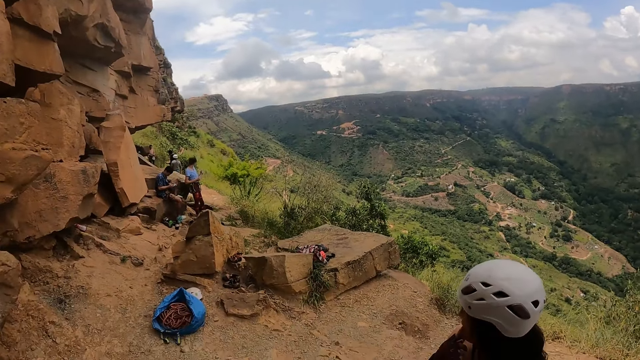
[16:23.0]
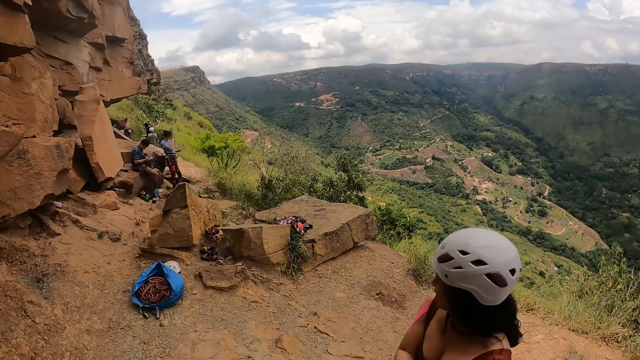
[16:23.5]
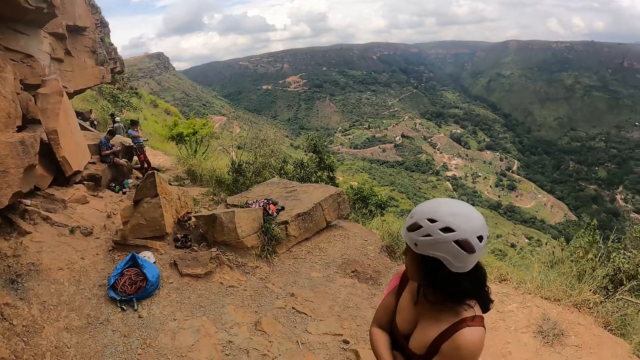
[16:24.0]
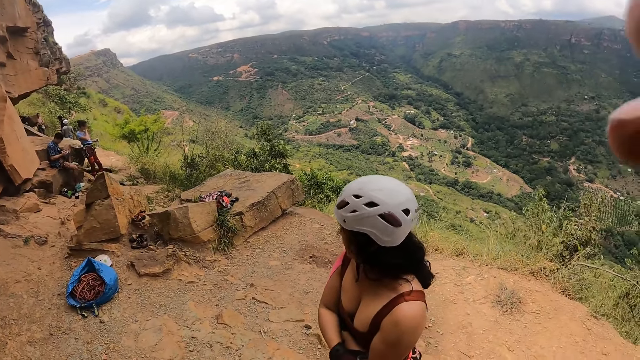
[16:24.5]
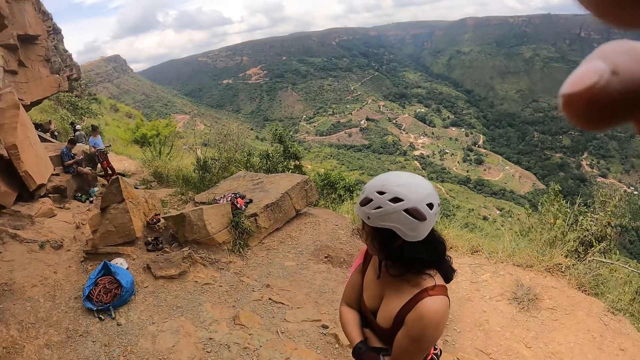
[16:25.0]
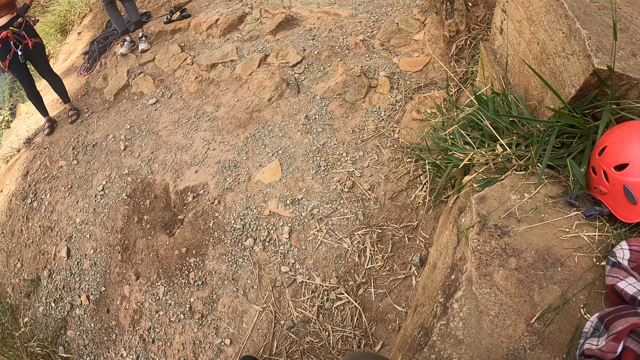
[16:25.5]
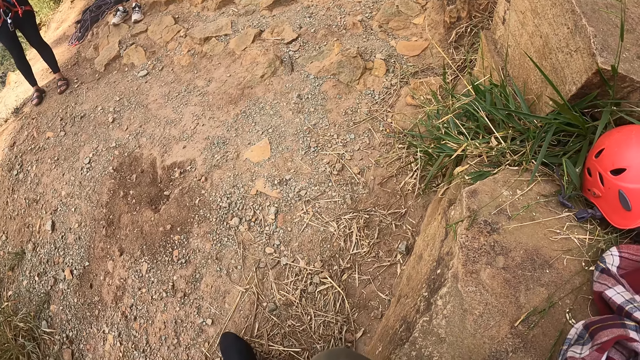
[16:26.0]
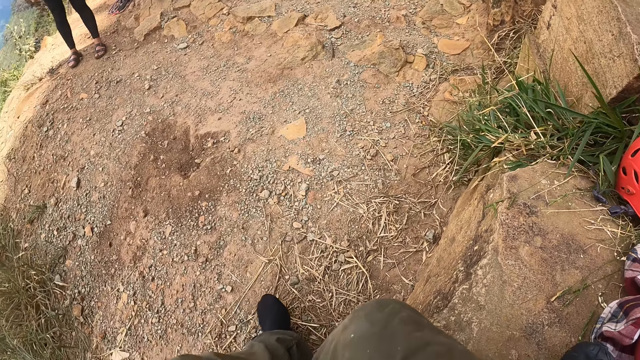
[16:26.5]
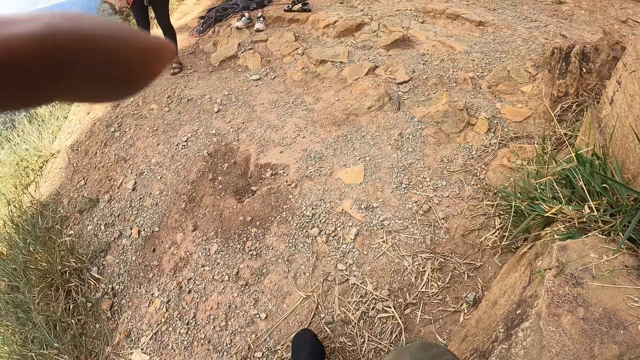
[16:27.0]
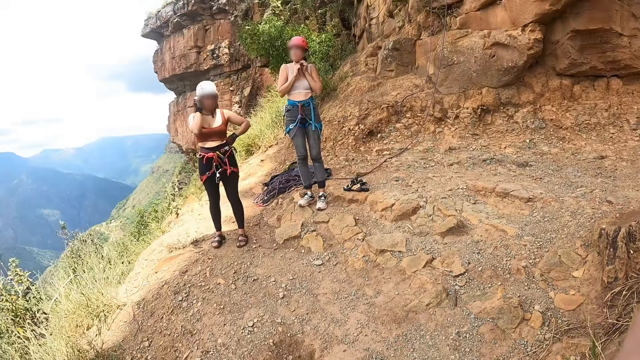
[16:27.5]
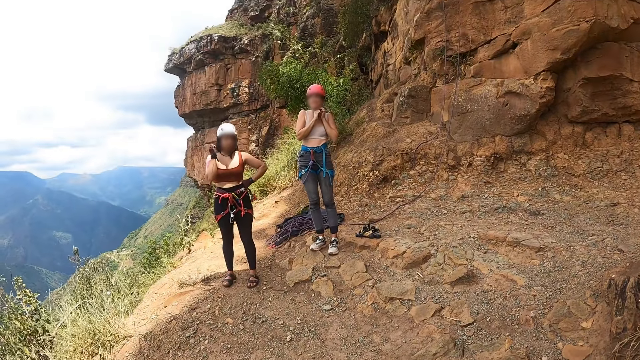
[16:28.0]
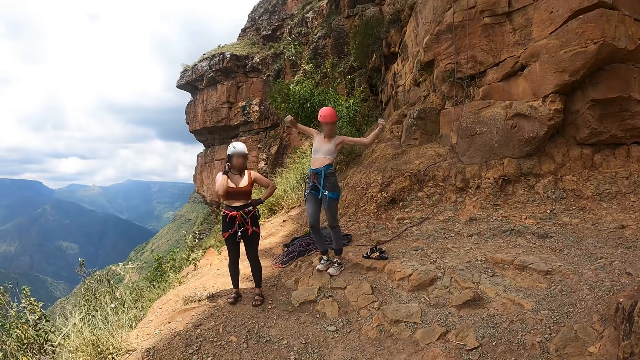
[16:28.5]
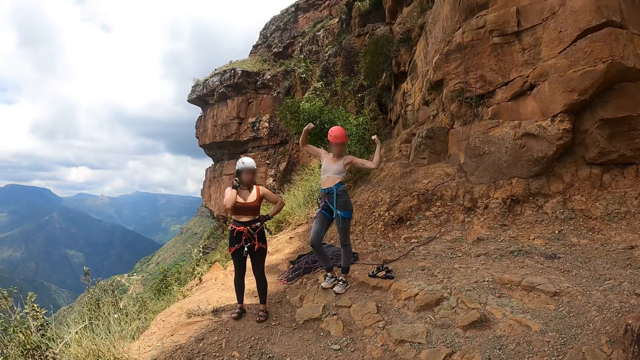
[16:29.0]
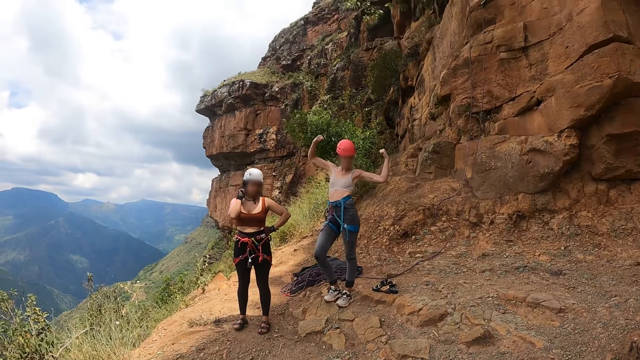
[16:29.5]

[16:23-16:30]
The camera wearer interacts with a person. They adjust the camera. They sit down on a rock. They interact with another person.
